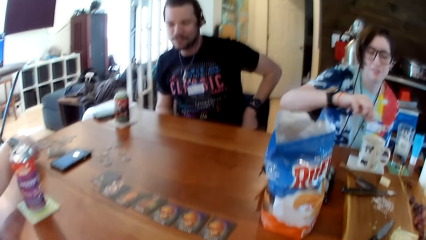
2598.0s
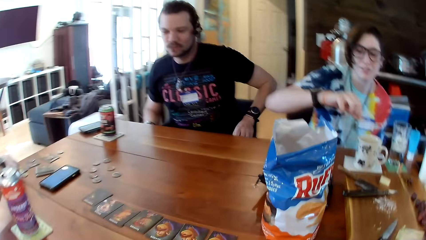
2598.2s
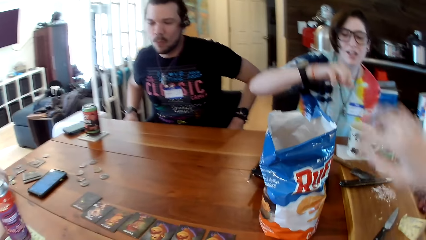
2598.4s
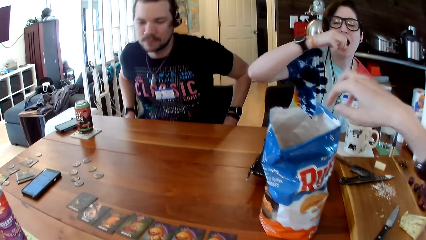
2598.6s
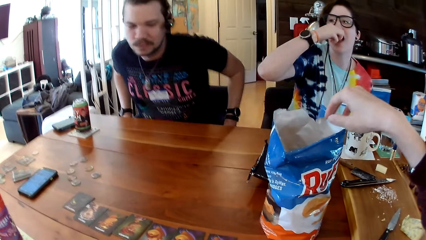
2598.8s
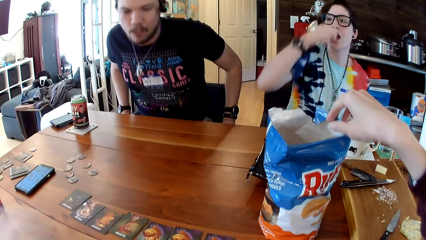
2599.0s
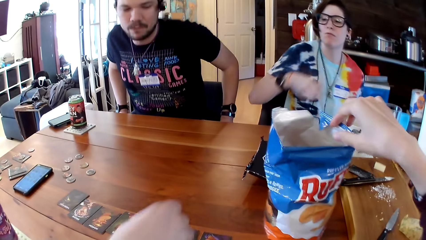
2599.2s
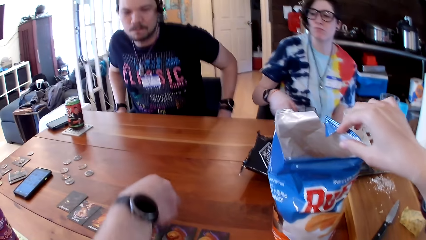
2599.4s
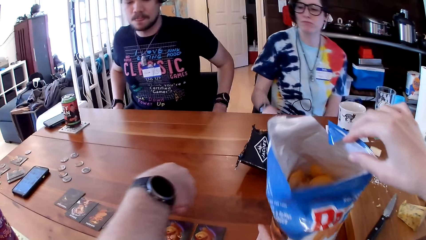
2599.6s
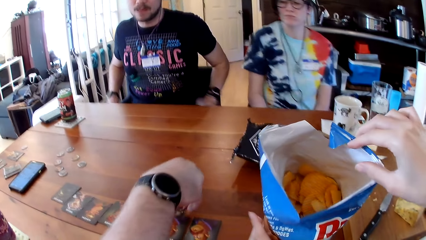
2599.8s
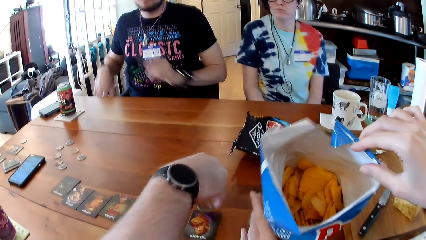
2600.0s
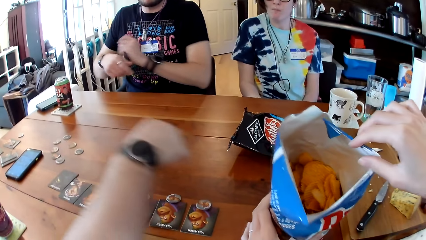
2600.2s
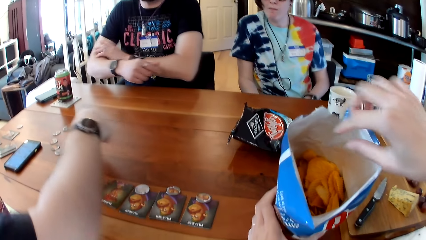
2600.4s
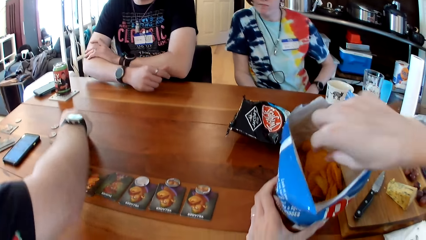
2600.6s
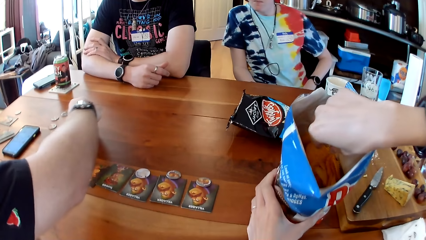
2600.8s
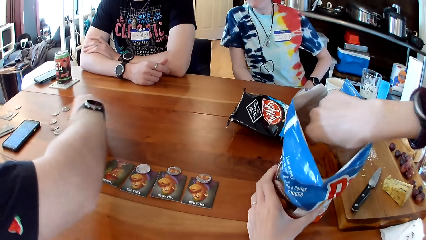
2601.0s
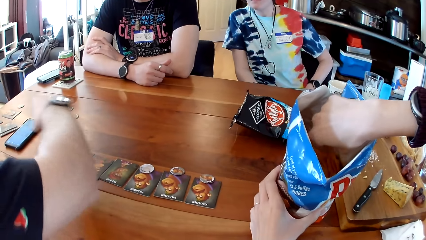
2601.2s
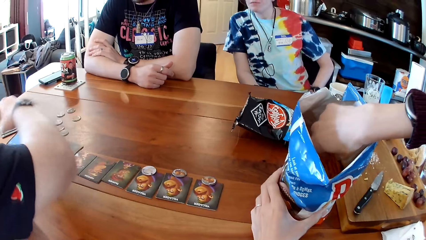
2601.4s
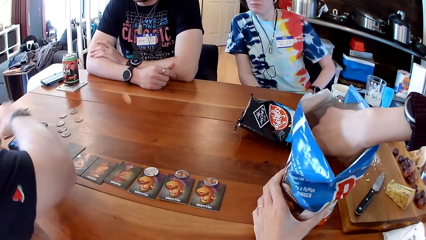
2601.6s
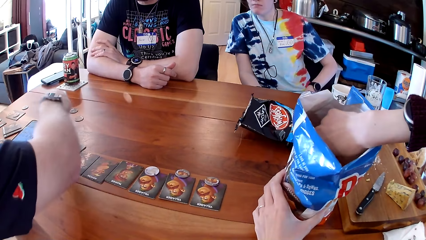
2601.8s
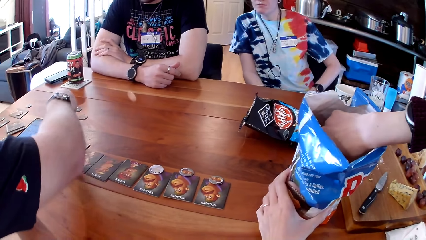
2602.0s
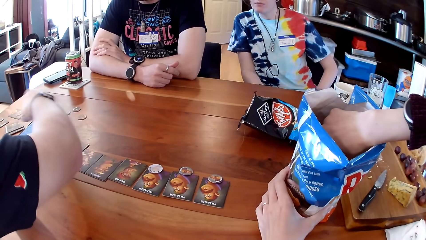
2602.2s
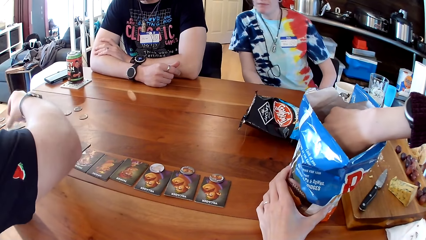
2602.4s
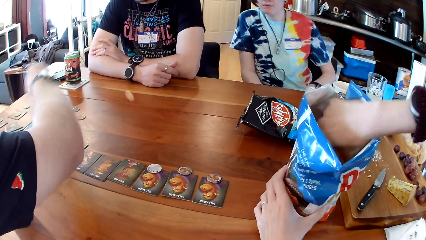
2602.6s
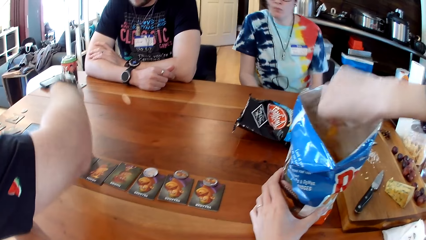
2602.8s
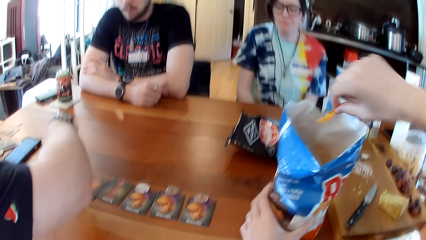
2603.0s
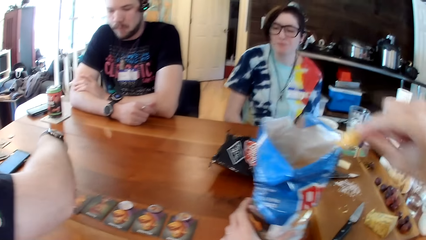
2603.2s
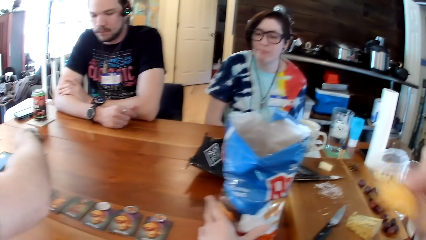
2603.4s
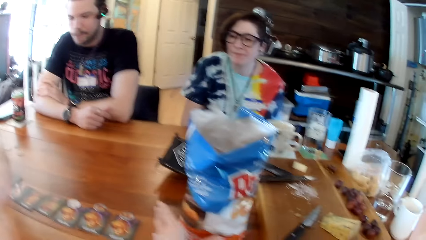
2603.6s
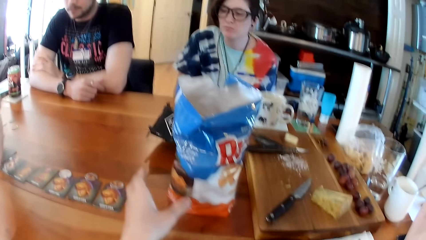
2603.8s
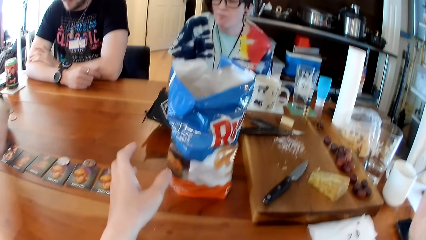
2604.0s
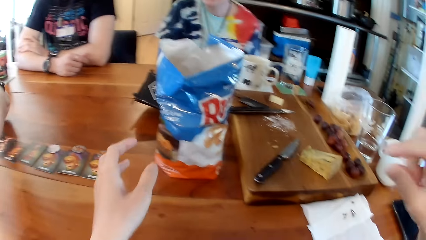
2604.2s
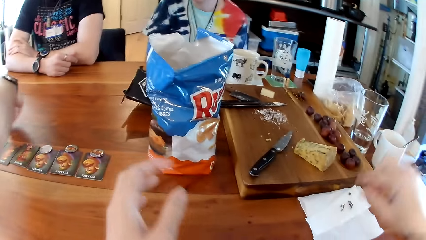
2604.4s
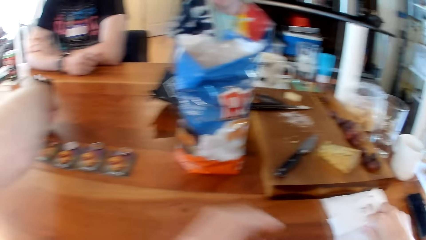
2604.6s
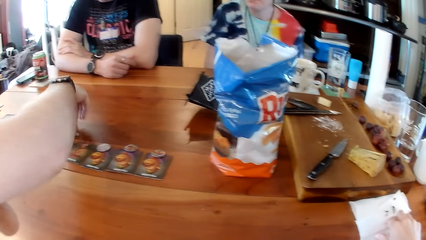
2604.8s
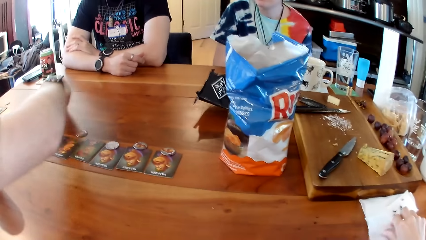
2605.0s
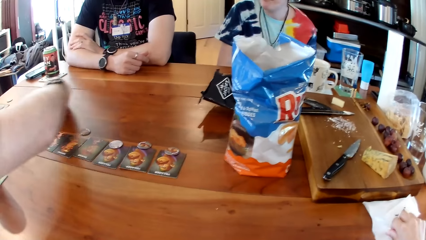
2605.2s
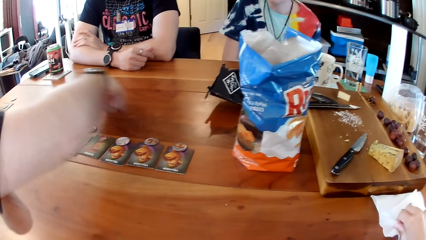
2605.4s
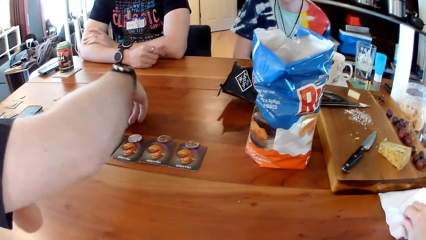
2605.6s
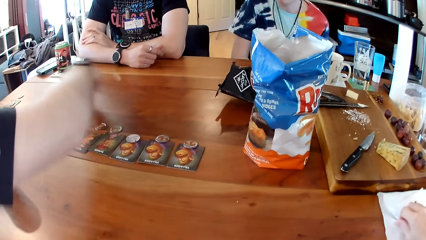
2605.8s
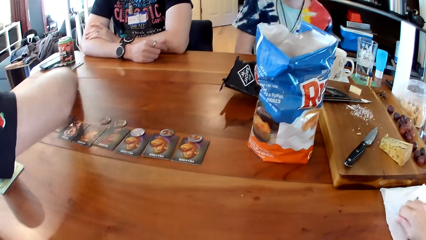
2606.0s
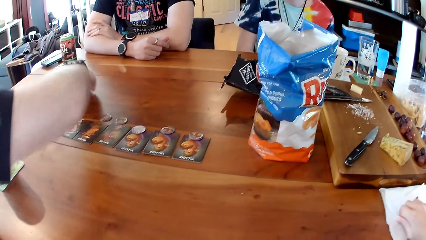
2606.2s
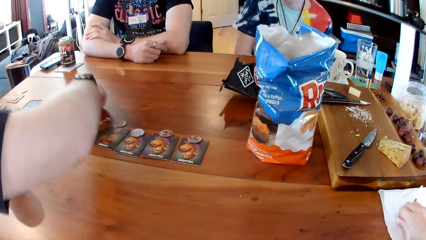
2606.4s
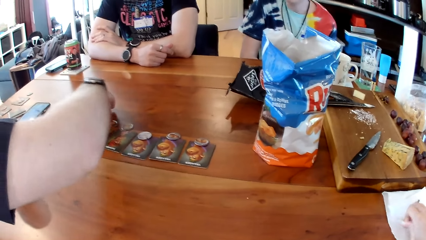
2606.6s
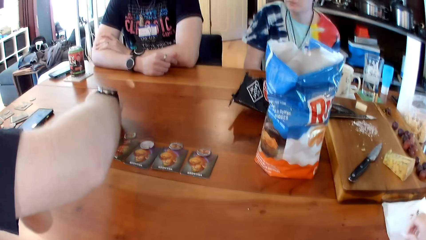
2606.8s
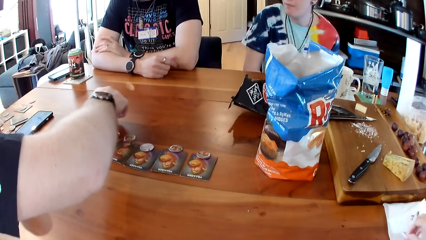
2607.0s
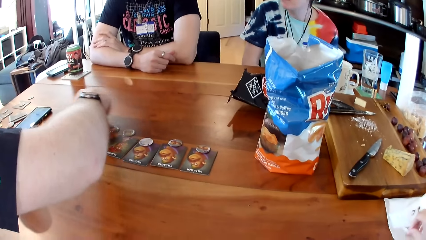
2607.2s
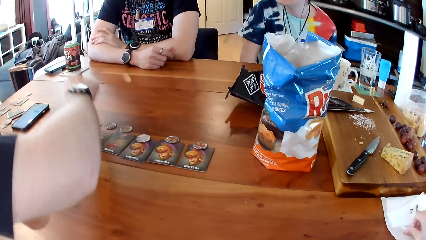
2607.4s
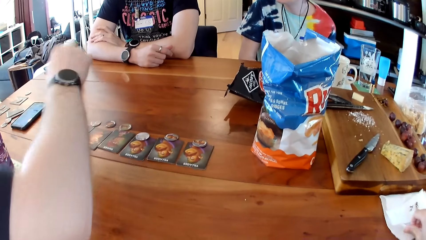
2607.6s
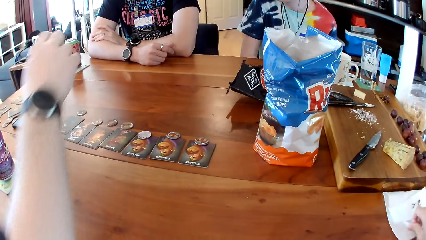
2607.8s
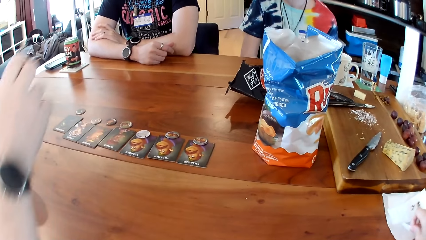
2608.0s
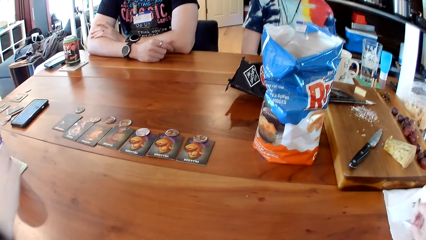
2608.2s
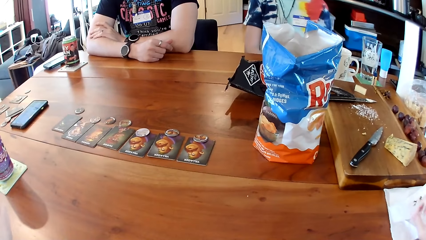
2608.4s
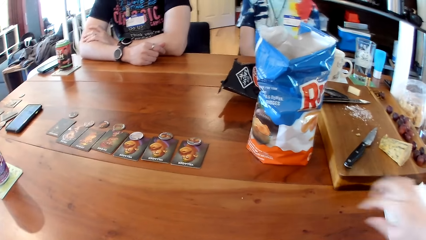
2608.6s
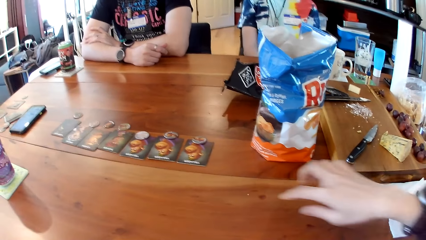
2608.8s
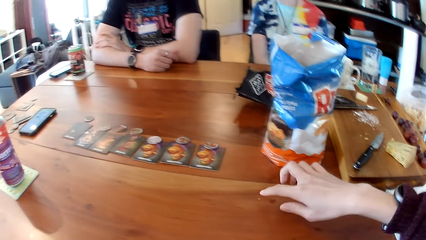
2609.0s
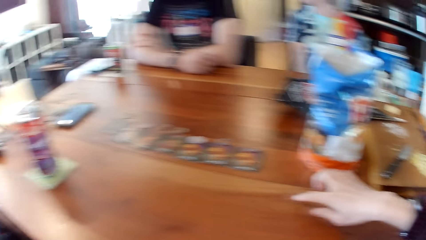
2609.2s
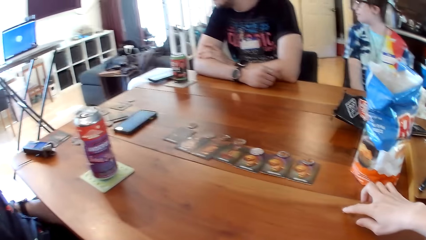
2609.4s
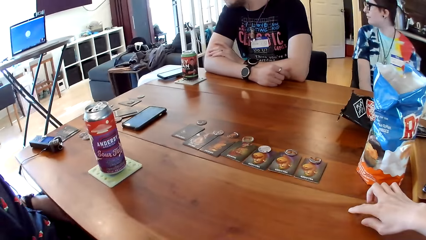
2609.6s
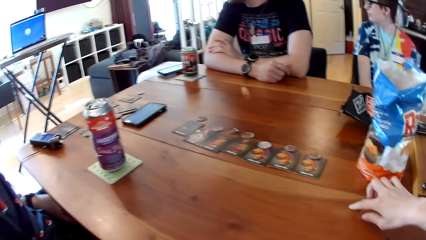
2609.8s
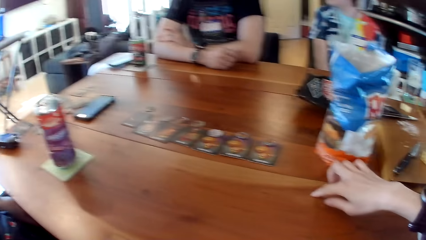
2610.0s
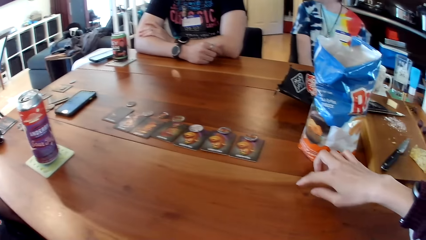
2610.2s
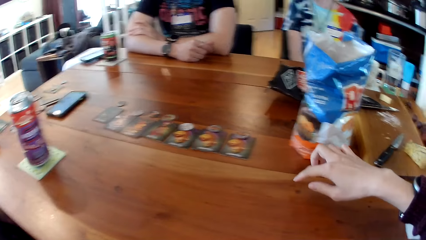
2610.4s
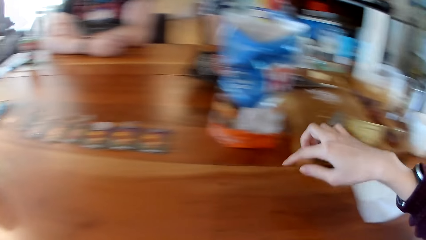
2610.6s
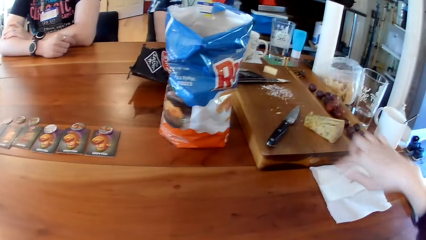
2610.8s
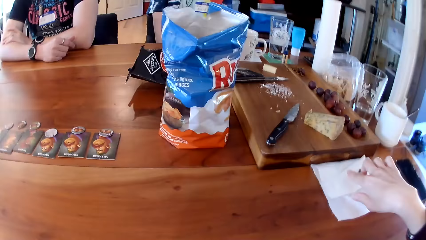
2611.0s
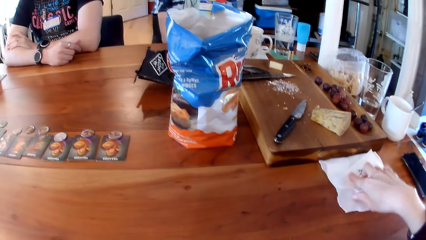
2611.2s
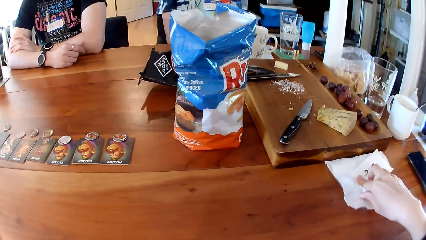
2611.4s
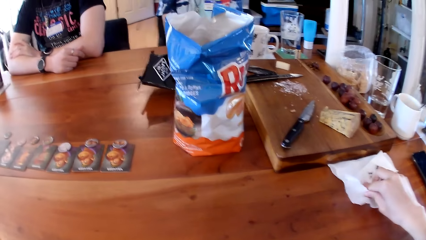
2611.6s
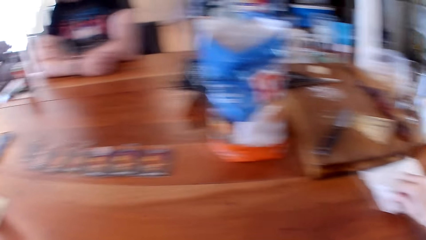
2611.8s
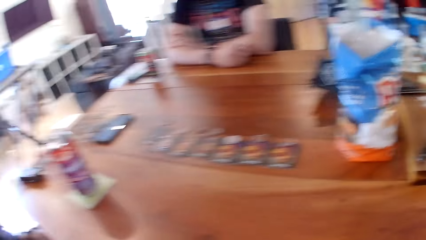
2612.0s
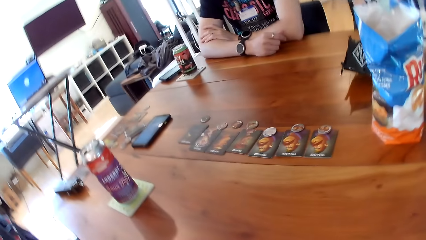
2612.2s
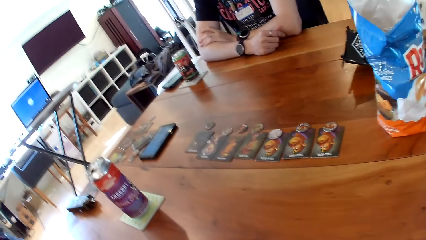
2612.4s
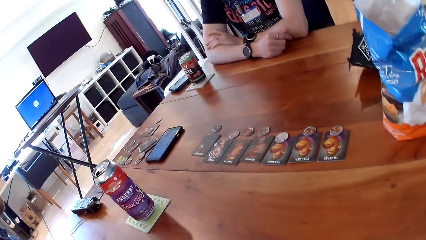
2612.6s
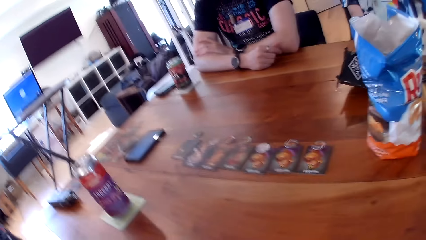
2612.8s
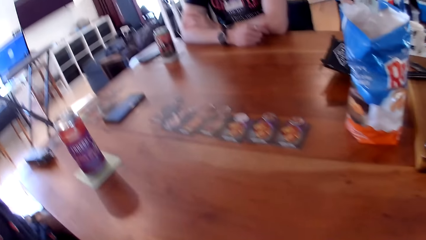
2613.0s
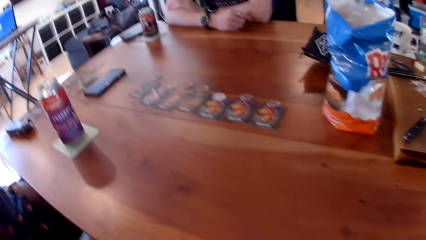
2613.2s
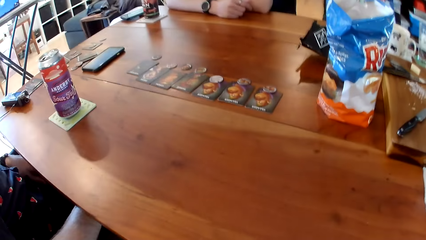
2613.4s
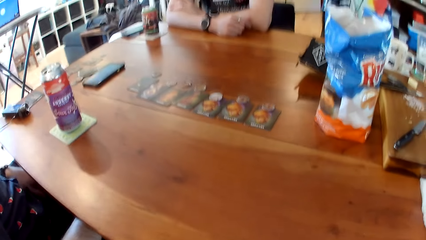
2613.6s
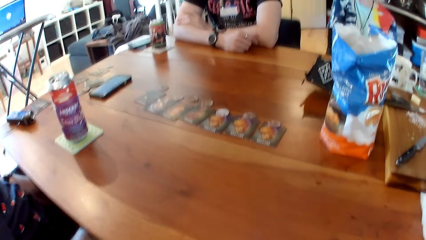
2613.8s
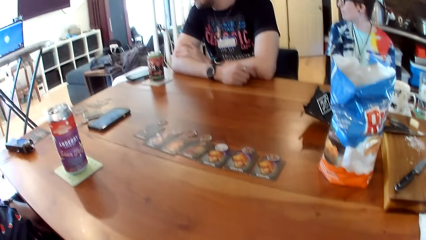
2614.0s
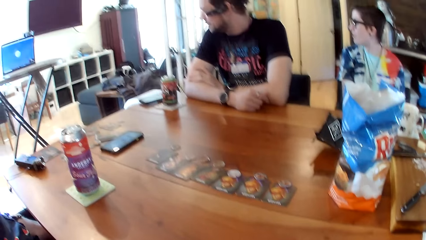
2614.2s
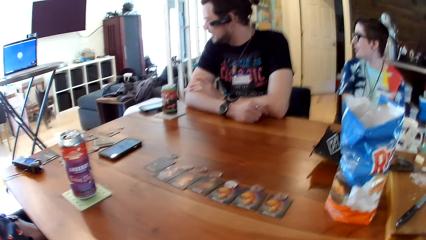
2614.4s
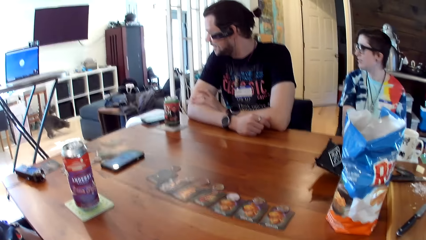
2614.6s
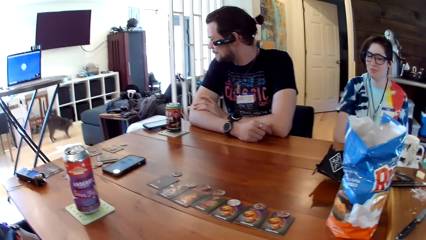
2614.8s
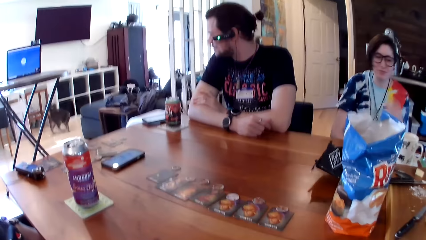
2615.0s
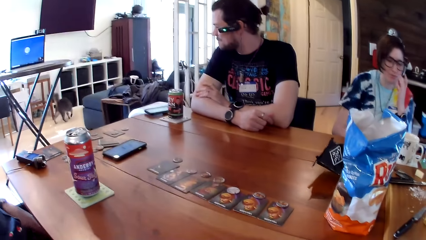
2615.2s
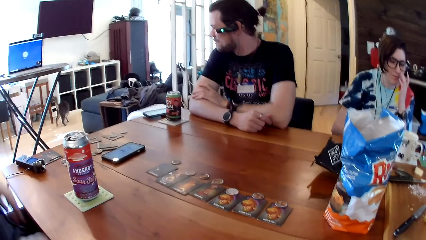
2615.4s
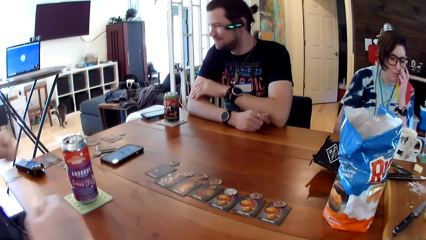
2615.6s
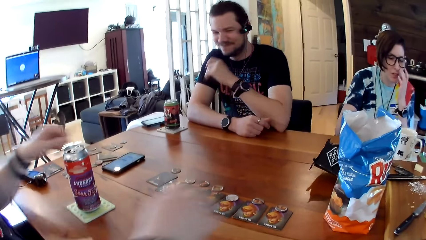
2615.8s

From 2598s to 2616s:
A woman eats the cake from the table with her right hand. The camera wearer adjusts the position of the cereal or potato chips packet with her right hand. A man places coins on the table with his right hand. The camera wearer holds the cereal sachet with her left hand. Another man places both hands on the table. The camera wearer picks up the potato chips. She eats cereal from the cereal sachet with her right hand. She removes her left hand from the cereal sachet. The first man arranges the coins on the table with his right hand. He moves the cards. The camera wearer cleans her right hand with a serviette on the table. The first man removes his right hand from the table. The camera wearer places her right hand on the table. She points at the cards. She removes her right hand from the table. She cleans her right hand with the serviette on the table. She touches the tissue paper. She looks around.
